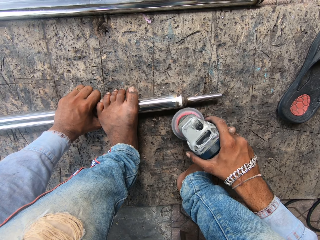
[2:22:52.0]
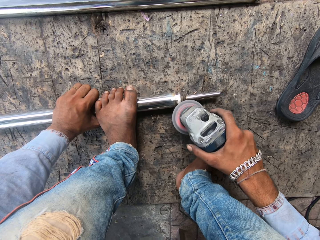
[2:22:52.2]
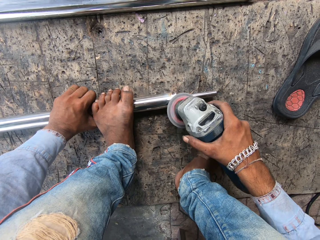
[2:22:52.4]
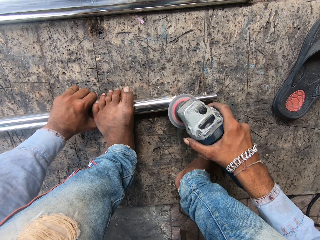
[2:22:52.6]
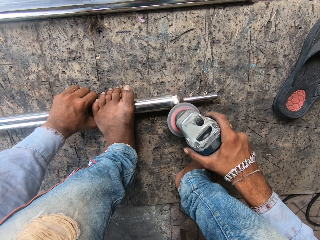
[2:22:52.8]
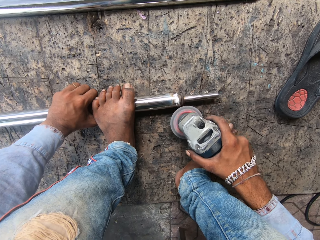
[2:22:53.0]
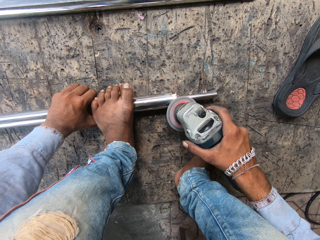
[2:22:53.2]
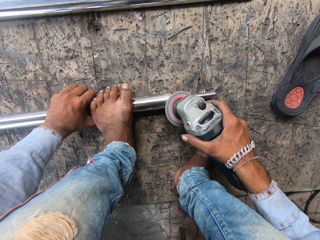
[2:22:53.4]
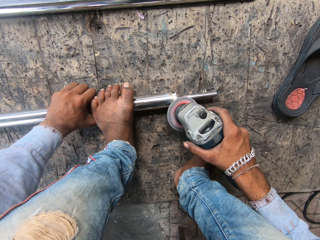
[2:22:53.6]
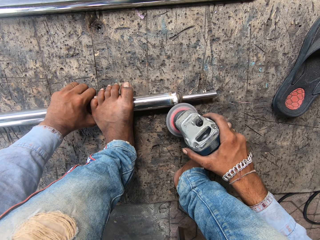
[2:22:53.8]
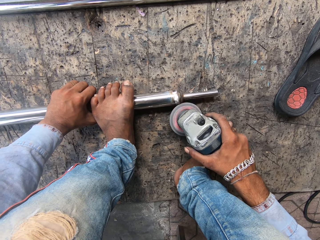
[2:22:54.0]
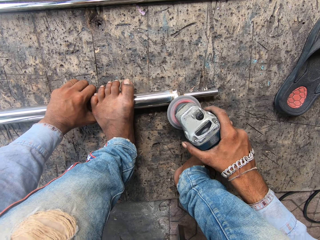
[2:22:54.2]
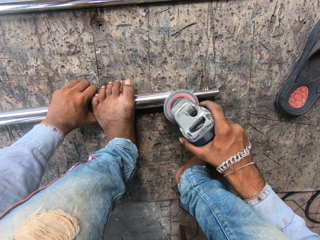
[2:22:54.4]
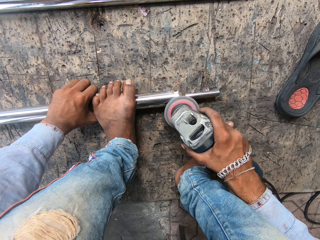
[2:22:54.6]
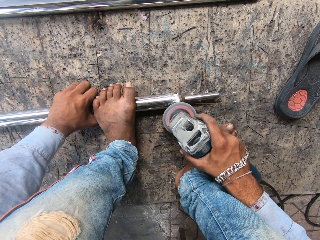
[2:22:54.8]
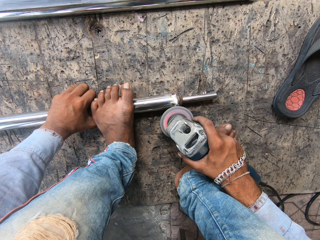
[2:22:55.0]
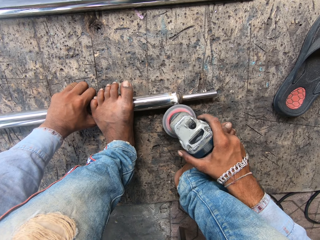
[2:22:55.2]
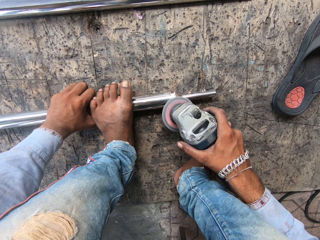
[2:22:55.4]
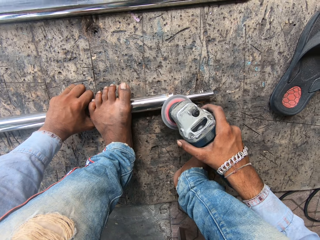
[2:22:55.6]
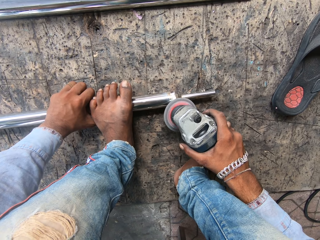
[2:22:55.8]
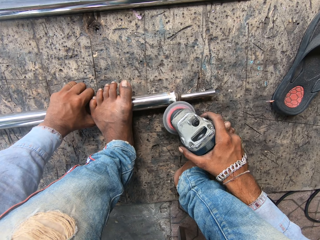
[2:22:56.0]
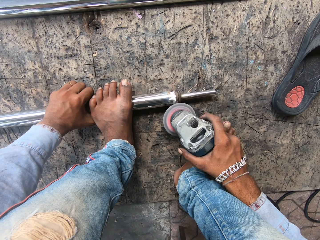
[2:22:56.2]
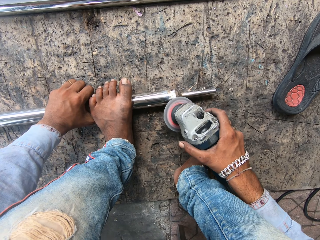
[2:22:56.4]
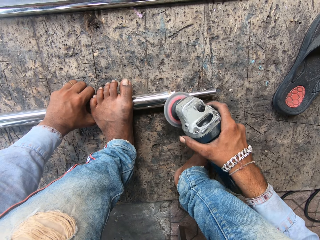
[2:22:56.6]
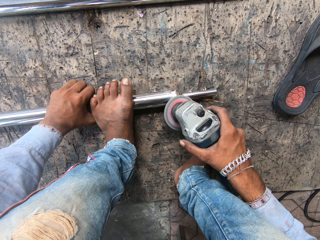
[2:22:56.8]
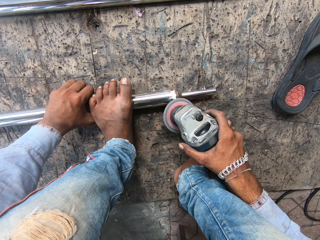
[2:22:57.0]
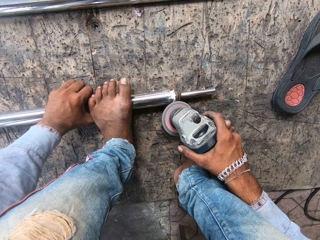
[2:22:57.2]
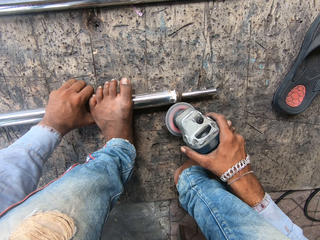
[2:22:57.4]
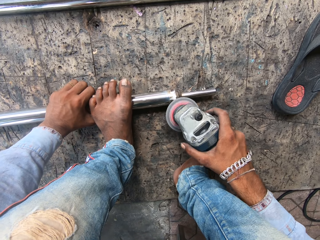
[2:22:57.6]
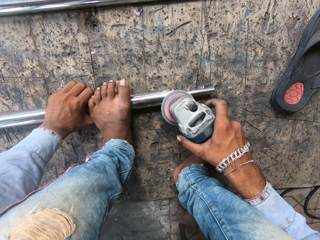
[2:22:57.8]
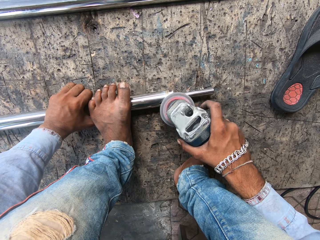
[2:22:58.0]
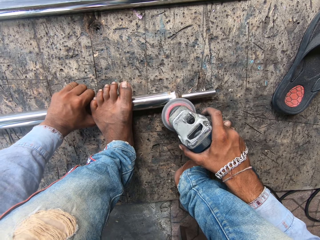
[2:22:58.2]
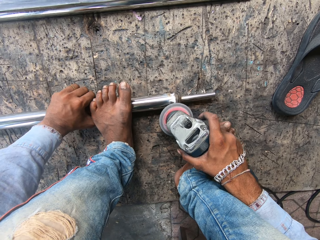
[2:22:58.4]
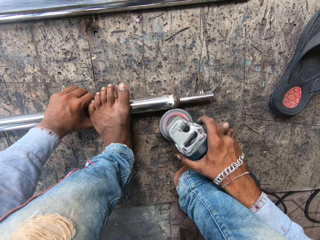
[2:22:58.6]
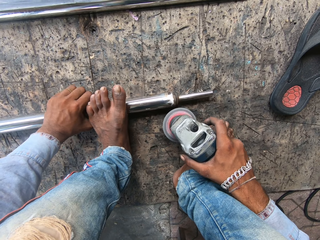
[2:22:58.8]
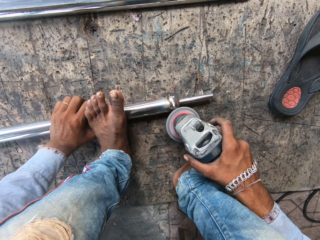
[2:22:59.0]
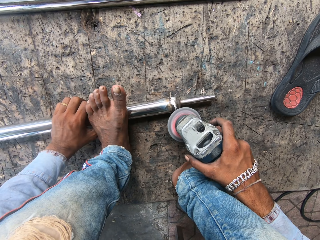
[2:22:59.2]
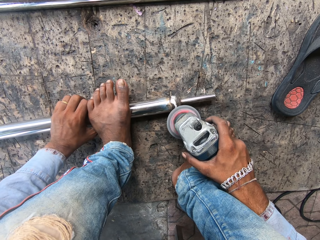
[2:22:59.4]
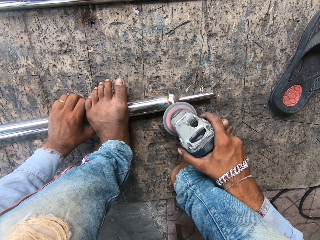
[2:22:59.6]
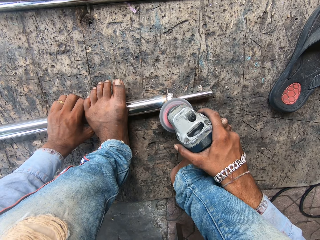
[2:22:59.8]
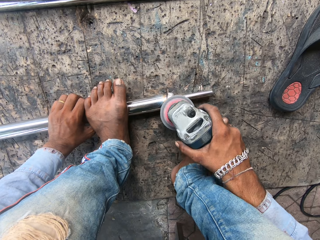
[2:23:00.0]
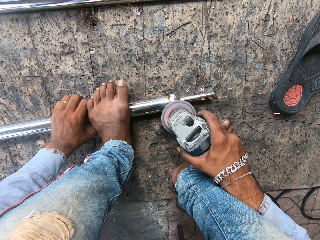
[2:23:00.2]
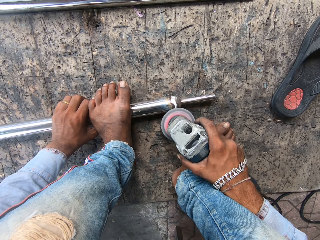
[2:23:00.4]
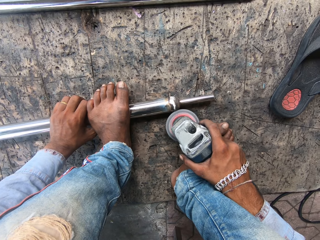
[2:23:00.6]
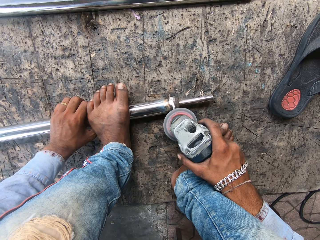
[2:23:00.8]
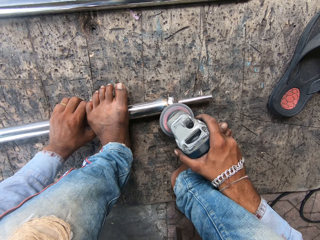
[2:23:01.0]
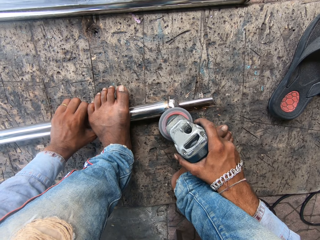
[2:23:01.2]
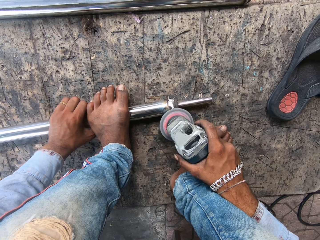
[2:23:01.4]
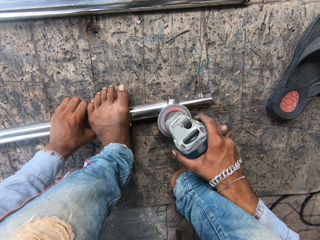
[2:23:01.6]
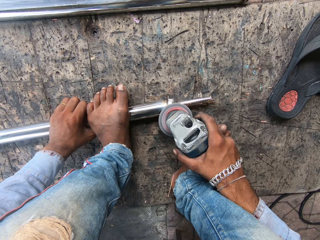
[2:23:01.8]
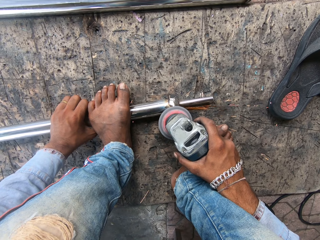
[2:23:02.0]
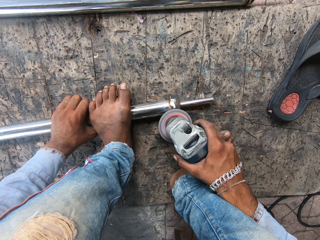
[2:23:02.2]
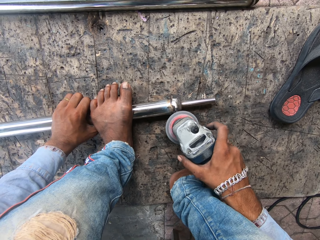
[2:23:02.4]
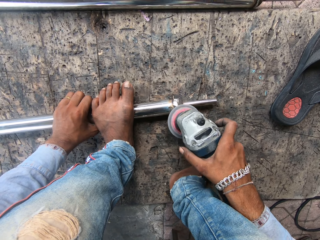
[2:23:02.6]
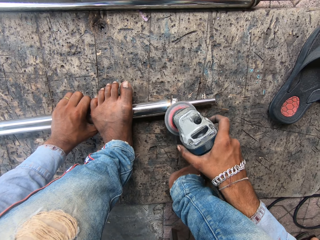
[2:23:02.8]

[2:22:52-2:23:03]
The camera wearer grinds the metal.

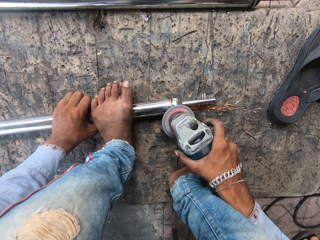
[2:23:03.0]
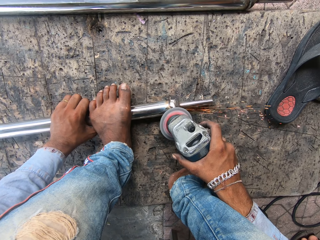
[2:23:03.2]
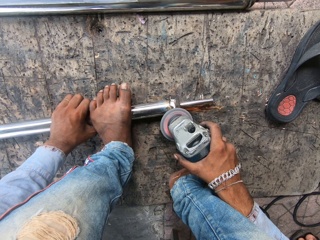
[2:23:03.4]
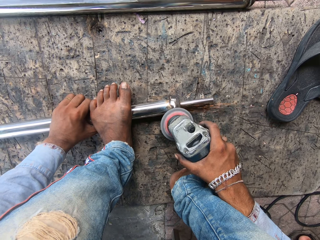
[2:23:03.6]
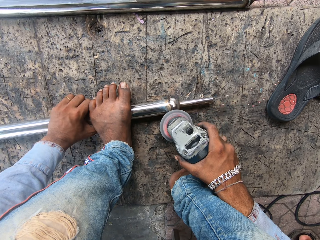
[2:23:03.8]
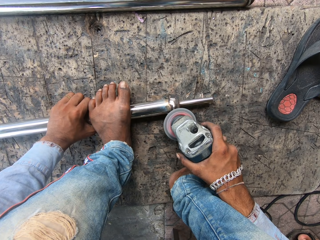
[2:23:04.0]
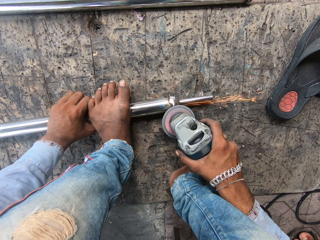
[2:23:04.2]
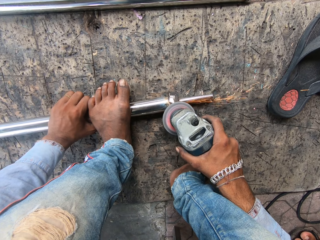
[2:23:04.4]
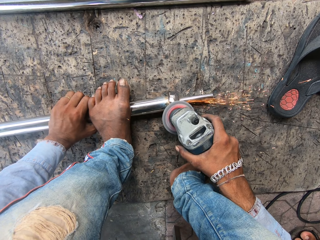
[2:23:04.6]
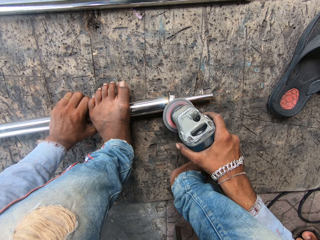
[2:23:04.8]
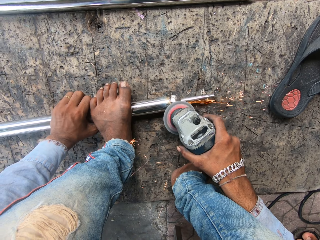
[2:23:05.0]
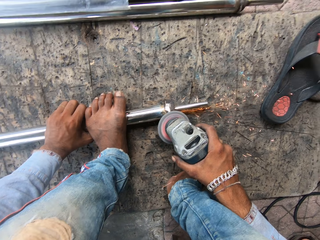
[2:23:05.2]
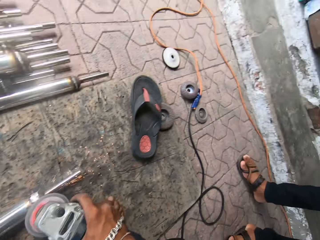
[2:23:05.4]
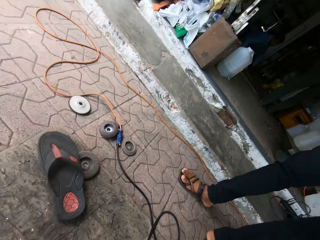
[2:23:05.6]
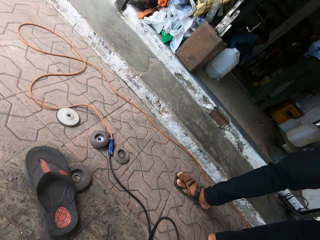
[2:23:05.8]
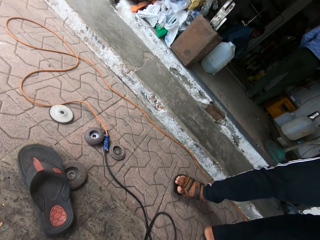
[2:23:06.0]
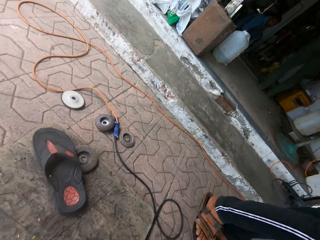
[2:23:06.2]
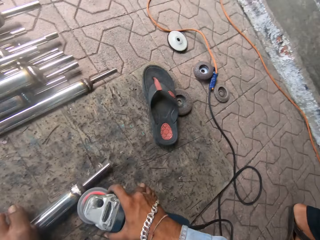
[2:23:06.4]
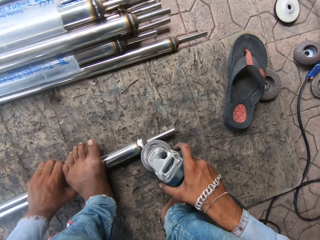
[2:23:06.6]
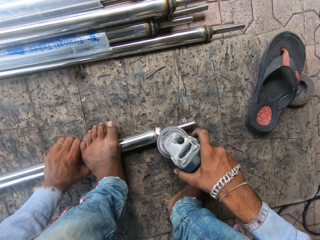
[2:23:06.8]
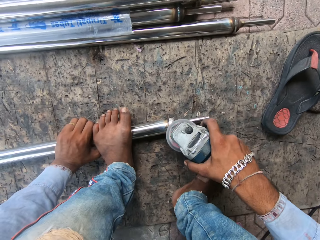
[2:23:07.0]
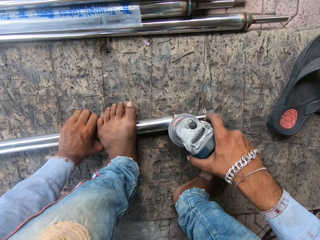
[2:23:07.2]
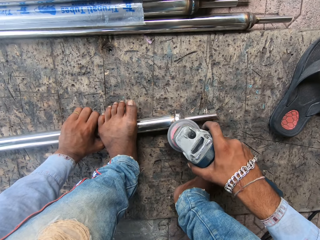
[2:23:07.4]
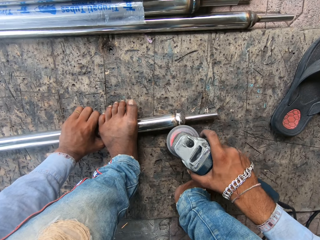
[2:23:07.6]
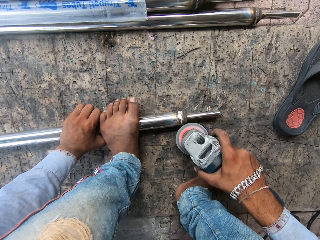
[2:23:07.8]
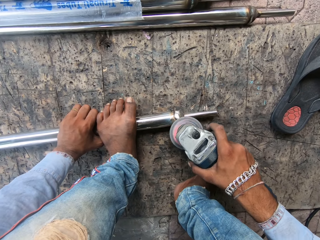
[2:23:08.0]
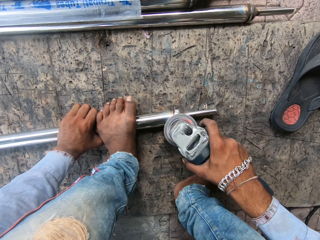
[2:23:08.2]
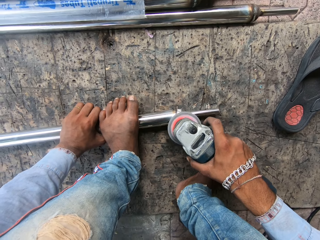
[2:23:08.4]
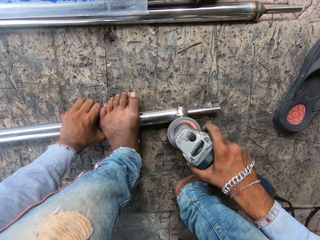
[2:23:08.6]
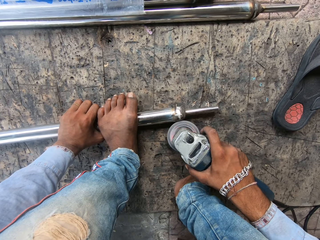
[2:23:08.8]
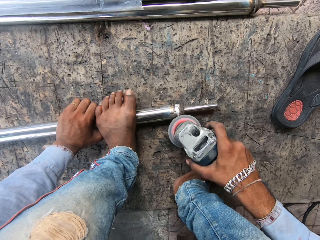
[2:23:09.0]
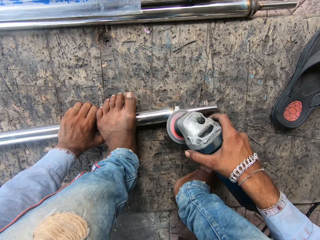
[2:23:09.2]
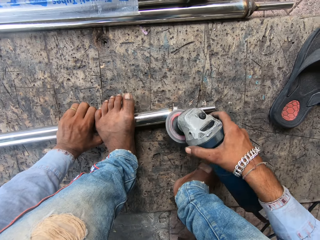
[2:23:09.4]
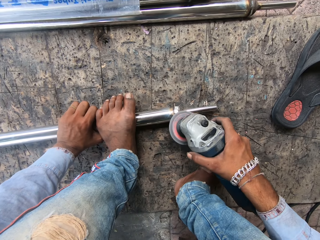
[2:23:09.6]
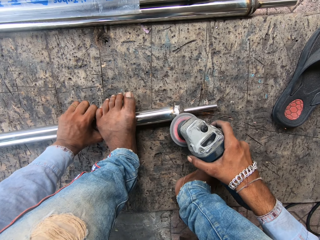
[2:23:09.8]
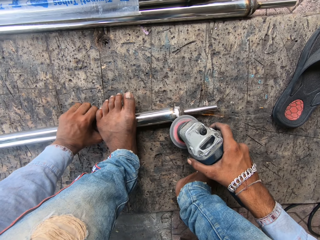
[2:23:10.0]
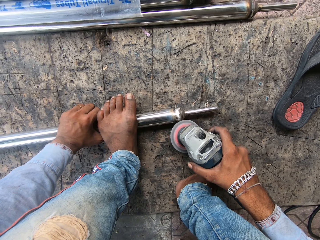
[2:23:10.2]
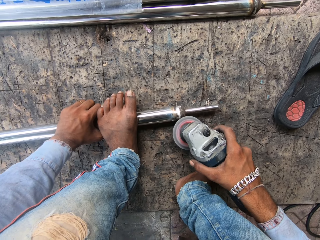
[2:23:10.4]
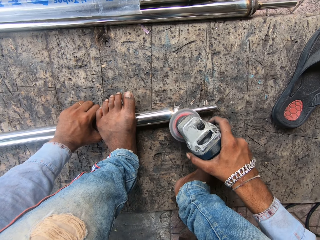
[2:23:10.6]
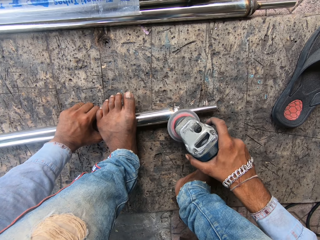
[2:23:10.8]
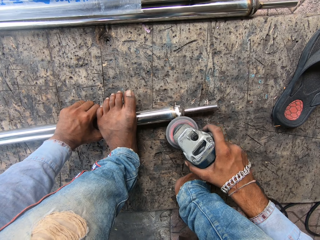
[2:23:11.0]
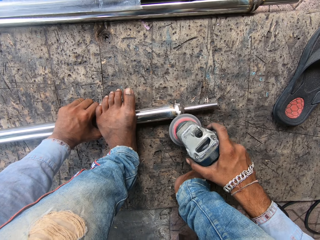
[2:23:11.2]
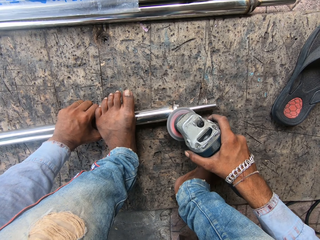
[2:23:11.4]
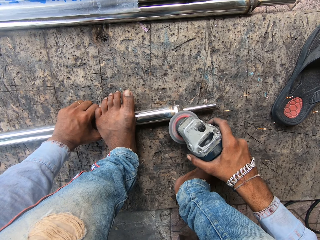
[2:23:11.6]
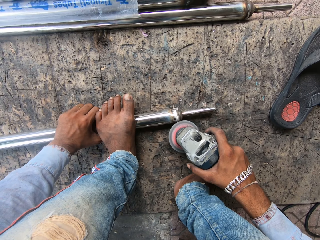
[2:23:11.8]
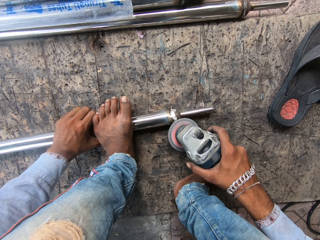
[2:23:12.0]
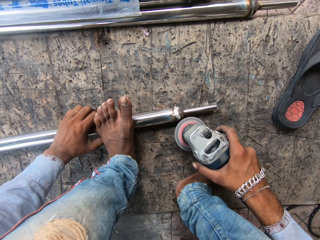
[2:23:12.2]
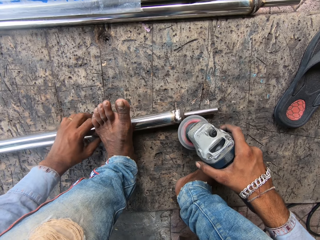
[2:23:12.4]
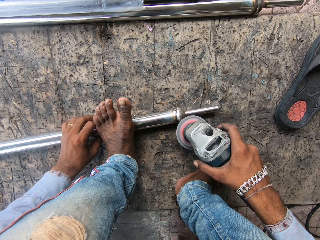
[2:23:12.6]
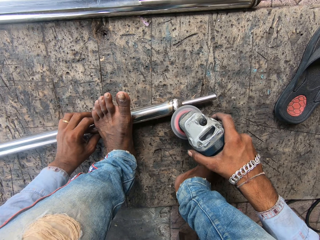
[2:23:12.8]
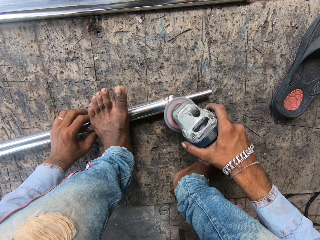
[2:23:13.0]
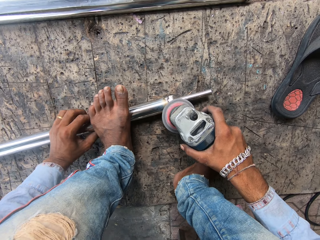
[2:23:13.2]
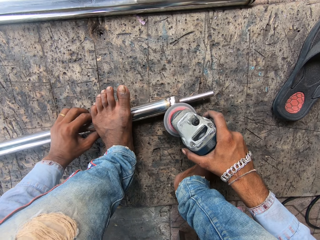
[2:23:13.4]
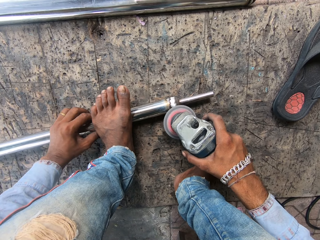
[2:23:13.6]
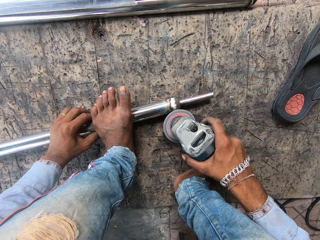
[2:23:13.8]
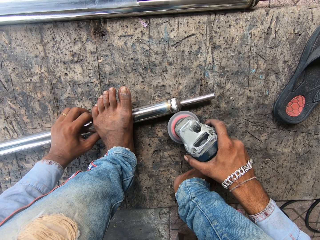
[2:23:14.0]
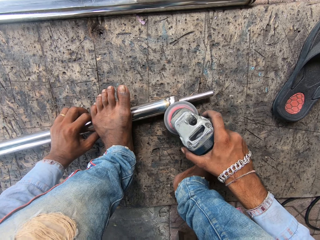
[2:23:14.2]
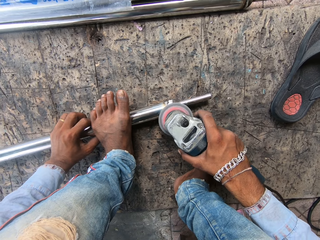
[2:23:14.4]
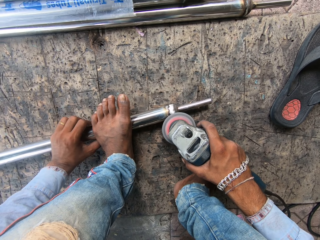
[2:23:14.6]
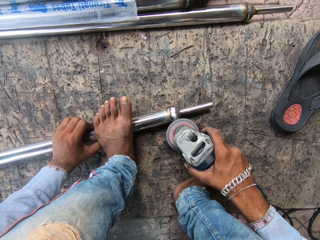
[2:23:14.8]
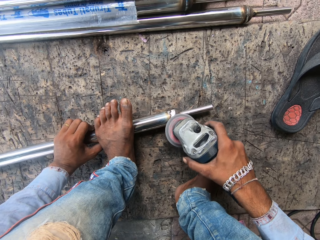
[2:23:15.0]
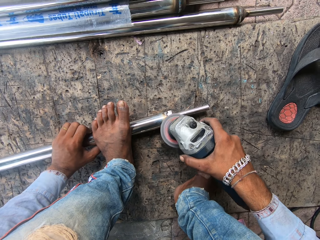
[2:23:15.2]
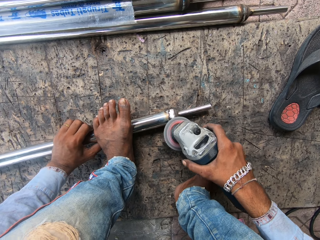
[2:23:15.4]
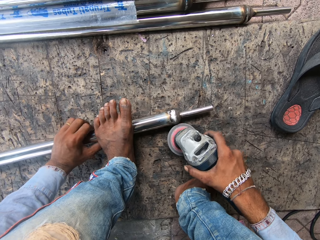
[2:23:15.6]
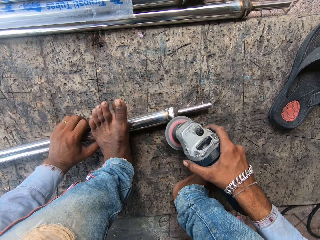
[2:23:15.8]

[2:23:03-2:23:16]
The camera wearer looks aside. A man walks. The camera wearer welds the metal. They move the metal.
